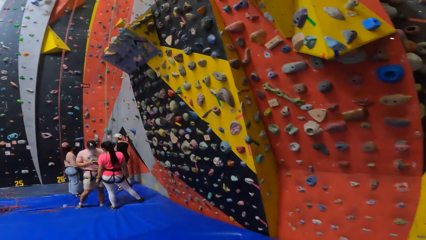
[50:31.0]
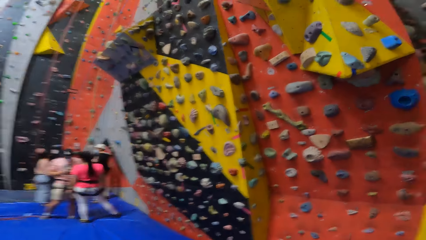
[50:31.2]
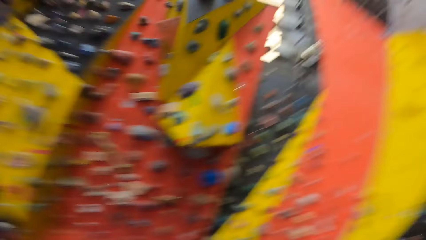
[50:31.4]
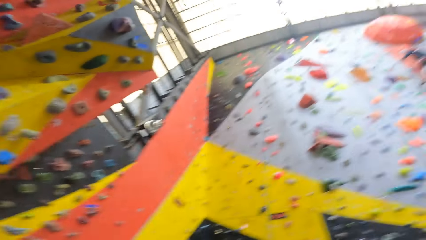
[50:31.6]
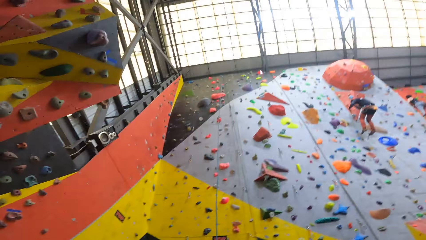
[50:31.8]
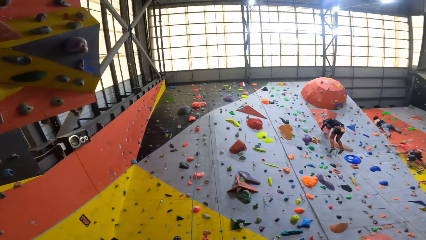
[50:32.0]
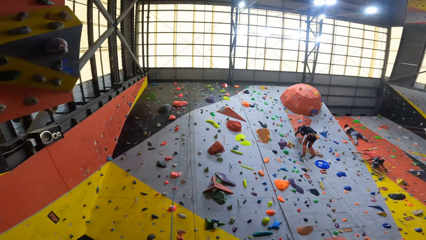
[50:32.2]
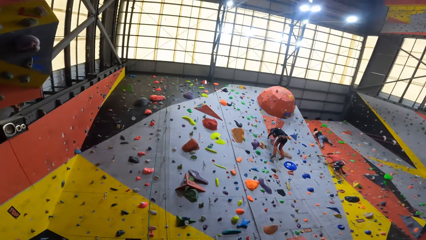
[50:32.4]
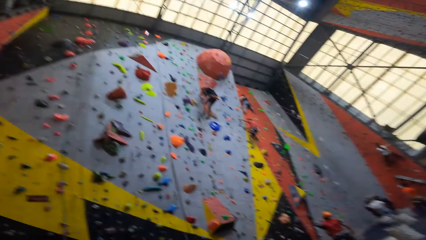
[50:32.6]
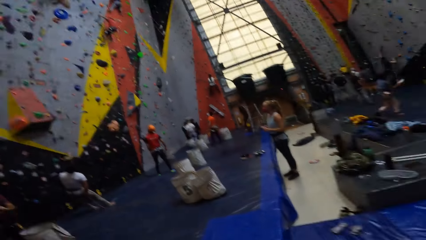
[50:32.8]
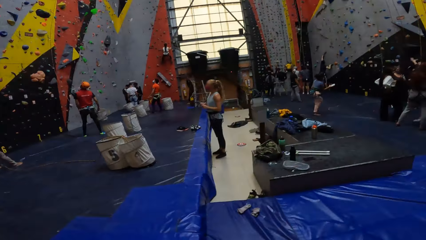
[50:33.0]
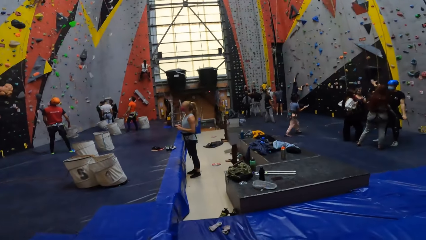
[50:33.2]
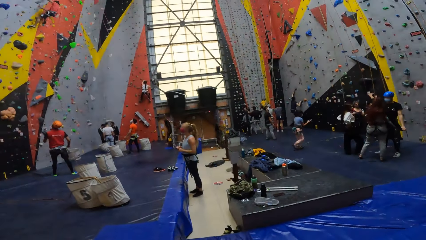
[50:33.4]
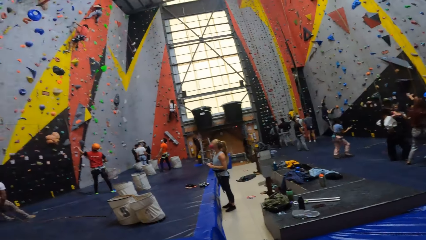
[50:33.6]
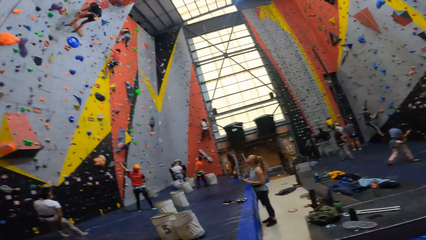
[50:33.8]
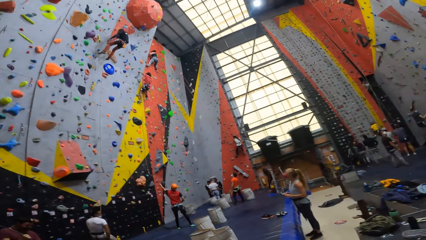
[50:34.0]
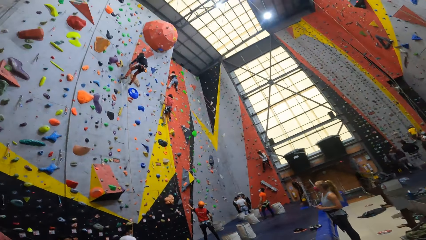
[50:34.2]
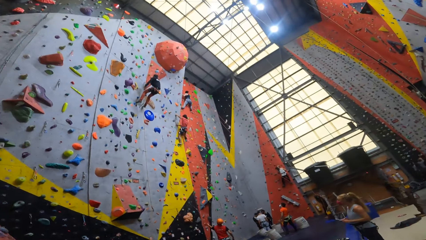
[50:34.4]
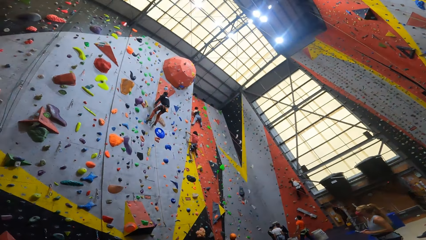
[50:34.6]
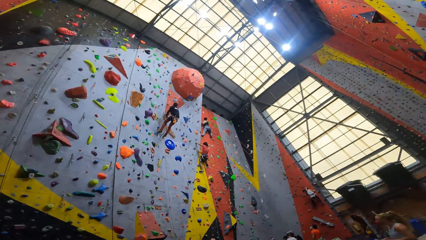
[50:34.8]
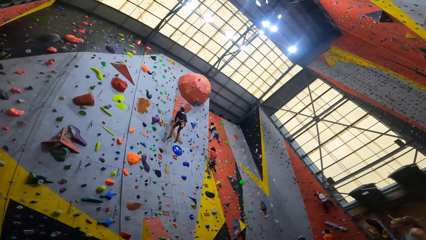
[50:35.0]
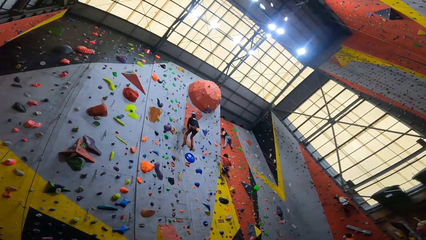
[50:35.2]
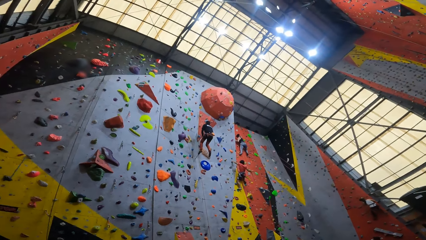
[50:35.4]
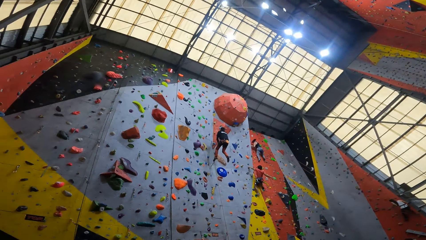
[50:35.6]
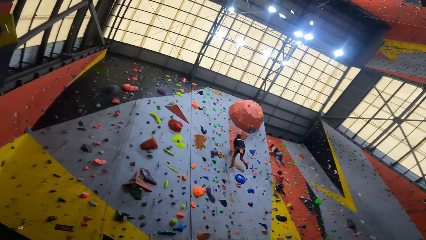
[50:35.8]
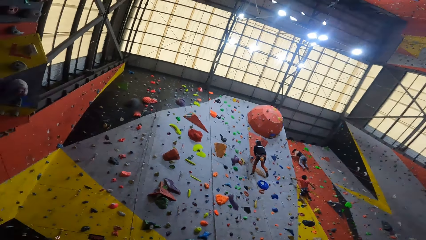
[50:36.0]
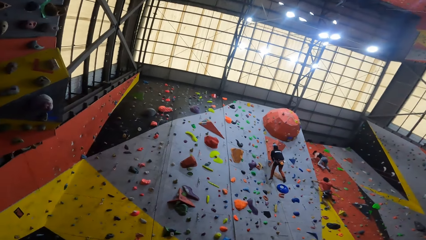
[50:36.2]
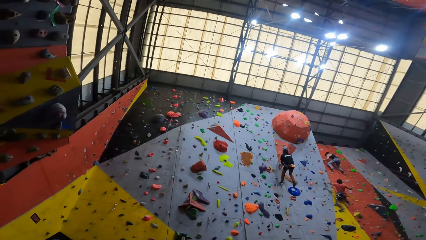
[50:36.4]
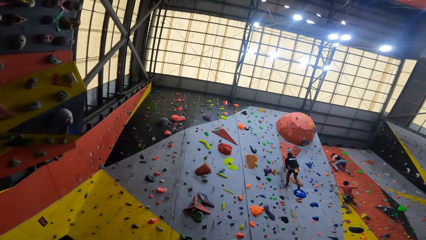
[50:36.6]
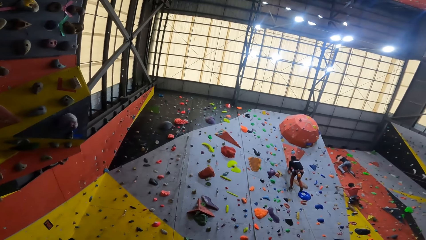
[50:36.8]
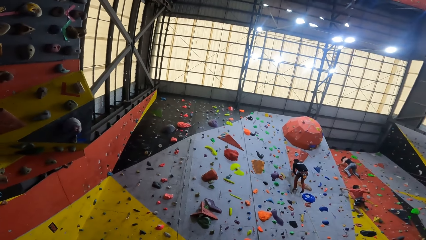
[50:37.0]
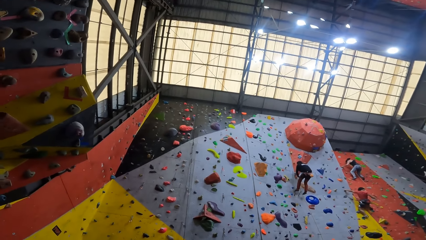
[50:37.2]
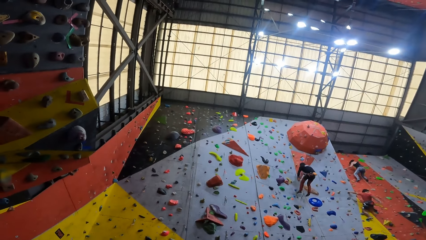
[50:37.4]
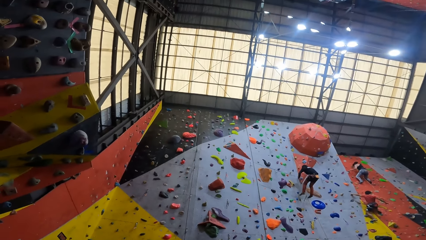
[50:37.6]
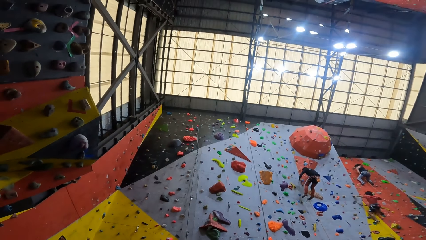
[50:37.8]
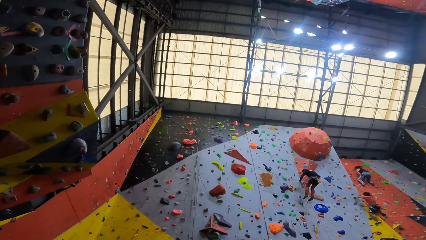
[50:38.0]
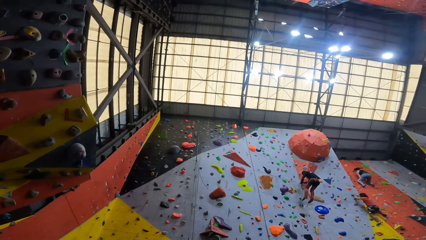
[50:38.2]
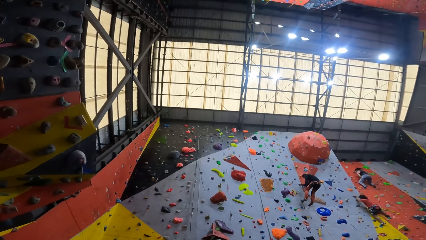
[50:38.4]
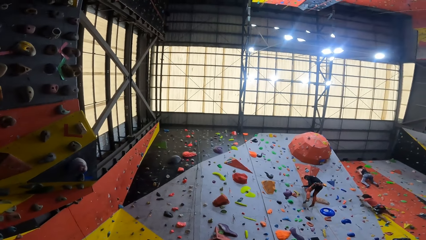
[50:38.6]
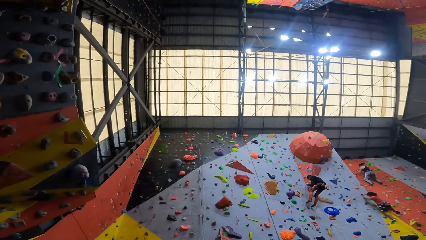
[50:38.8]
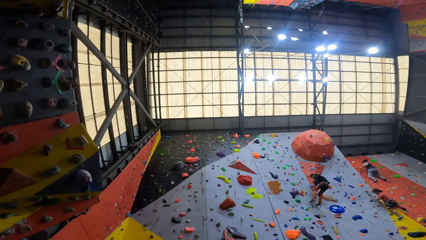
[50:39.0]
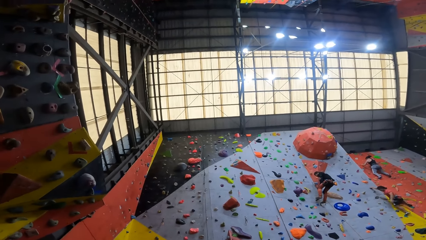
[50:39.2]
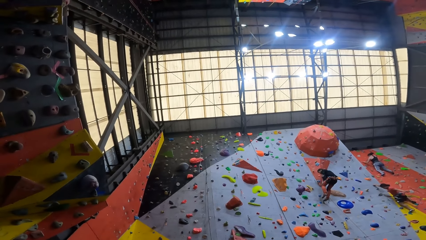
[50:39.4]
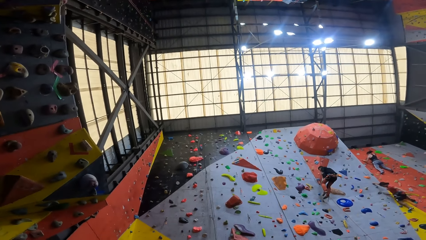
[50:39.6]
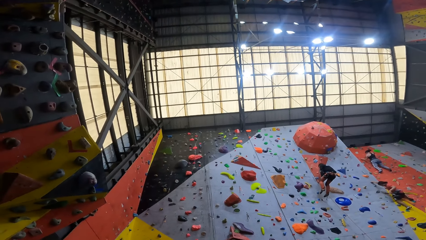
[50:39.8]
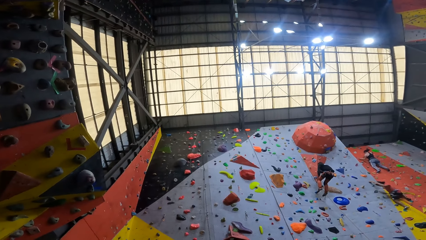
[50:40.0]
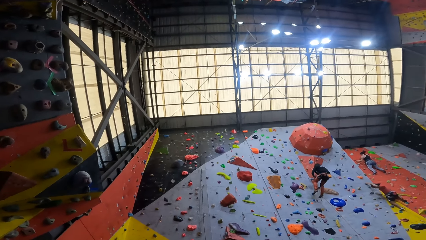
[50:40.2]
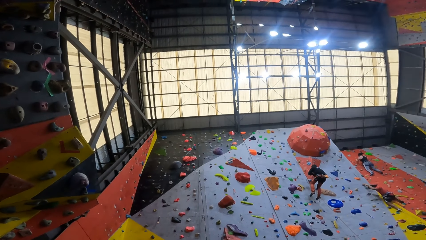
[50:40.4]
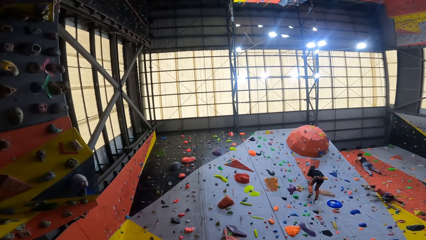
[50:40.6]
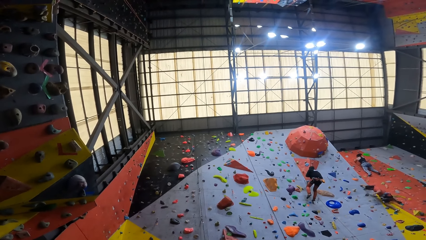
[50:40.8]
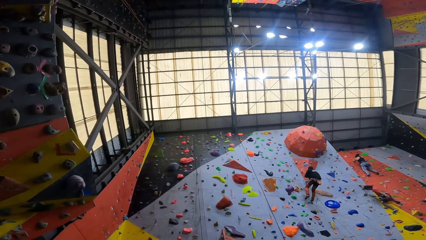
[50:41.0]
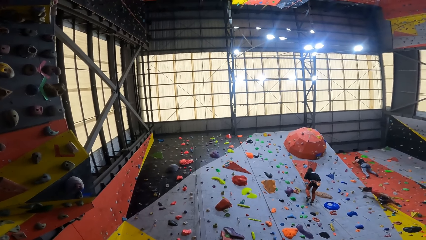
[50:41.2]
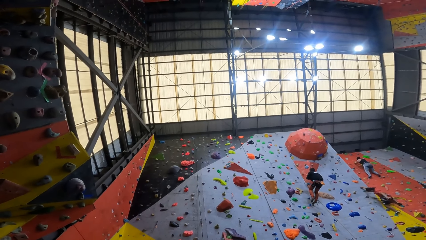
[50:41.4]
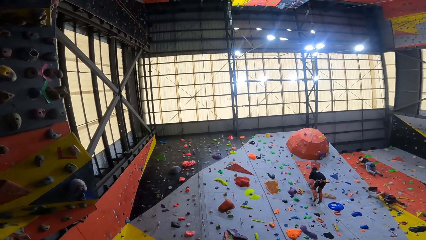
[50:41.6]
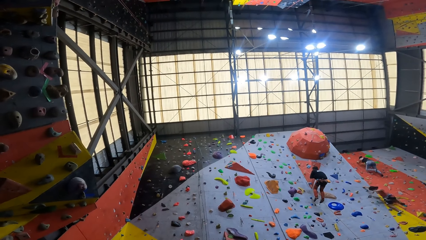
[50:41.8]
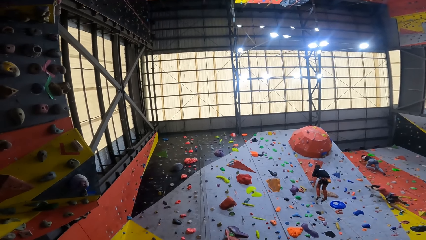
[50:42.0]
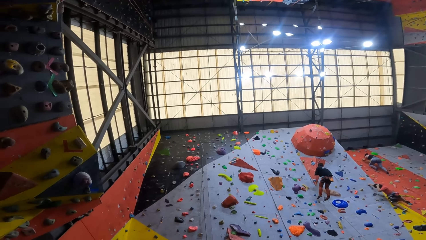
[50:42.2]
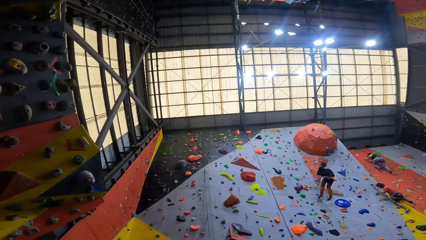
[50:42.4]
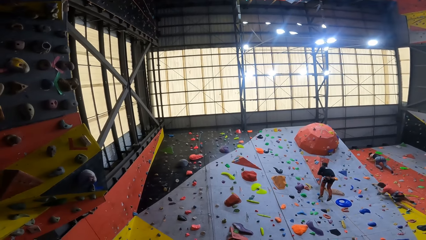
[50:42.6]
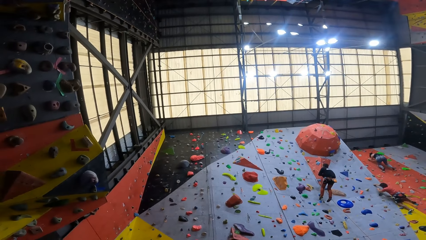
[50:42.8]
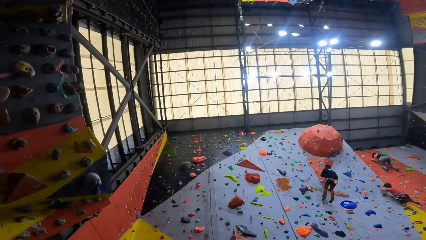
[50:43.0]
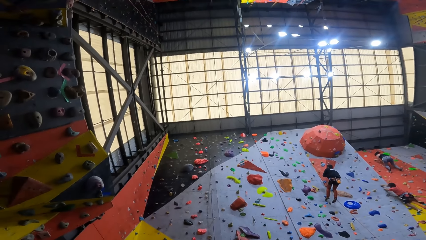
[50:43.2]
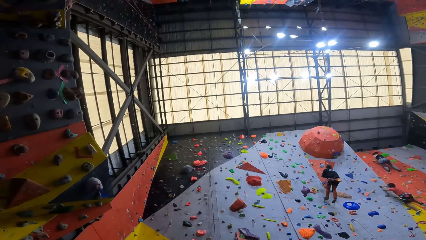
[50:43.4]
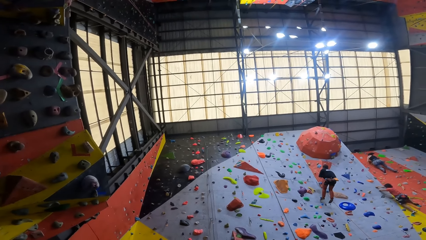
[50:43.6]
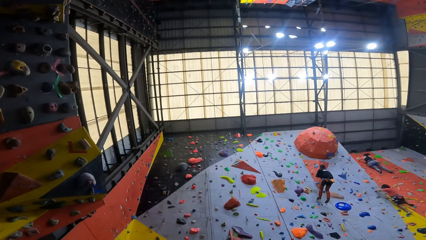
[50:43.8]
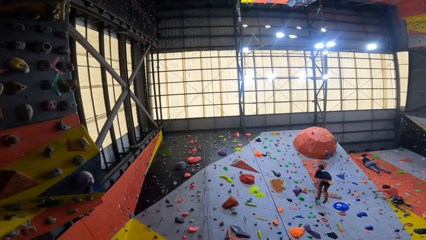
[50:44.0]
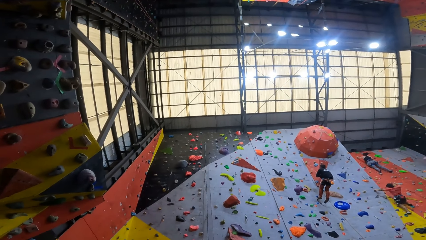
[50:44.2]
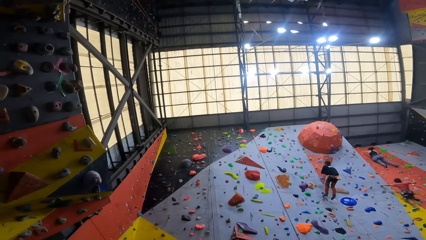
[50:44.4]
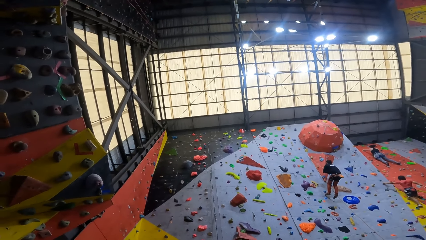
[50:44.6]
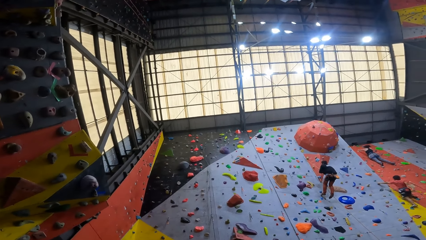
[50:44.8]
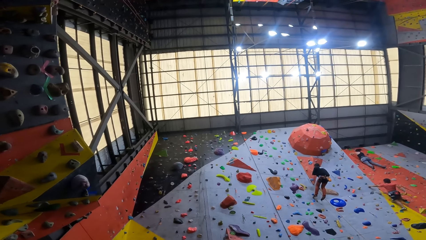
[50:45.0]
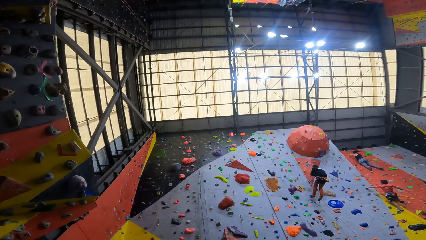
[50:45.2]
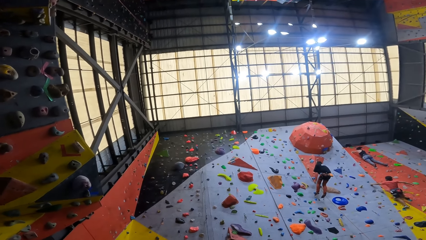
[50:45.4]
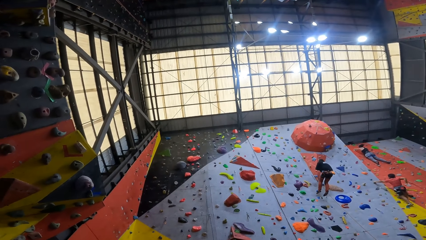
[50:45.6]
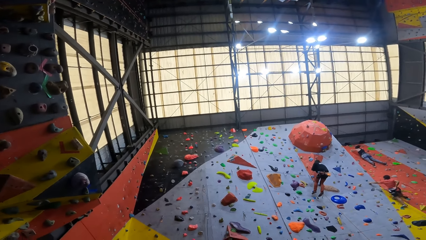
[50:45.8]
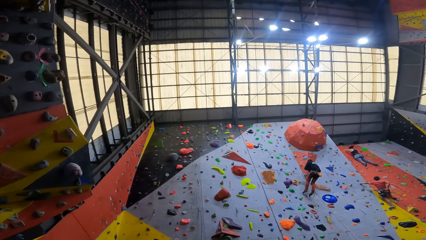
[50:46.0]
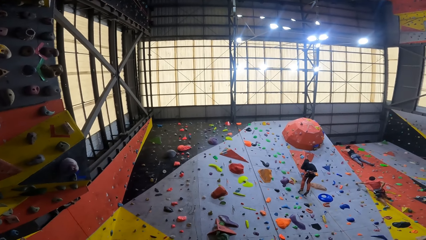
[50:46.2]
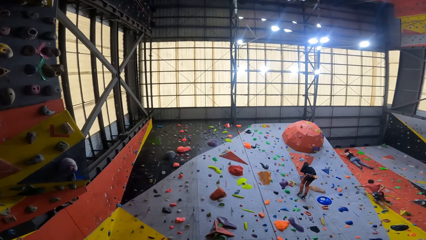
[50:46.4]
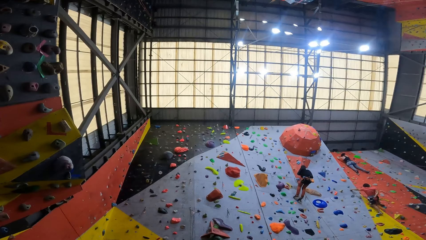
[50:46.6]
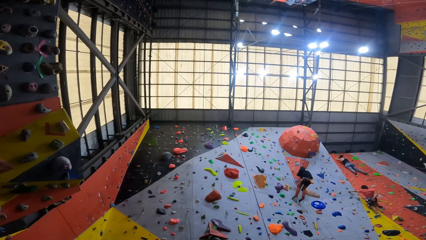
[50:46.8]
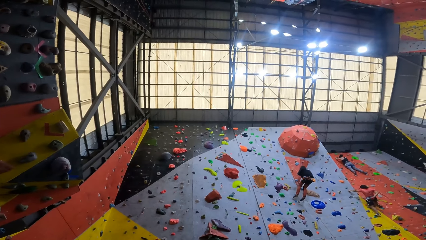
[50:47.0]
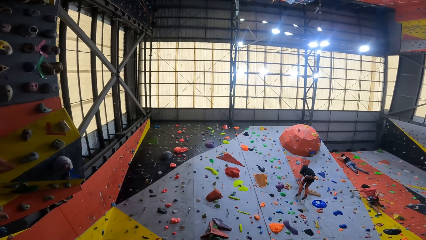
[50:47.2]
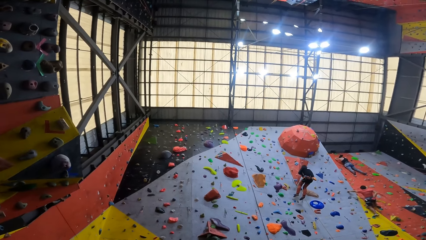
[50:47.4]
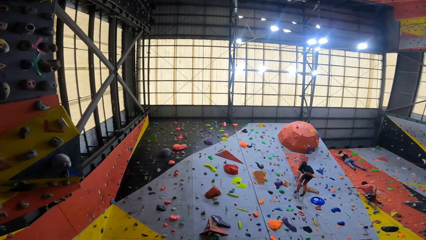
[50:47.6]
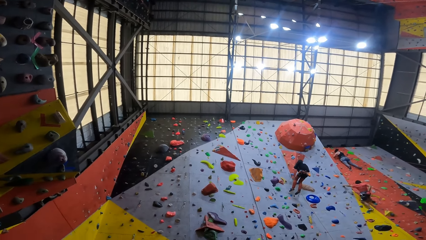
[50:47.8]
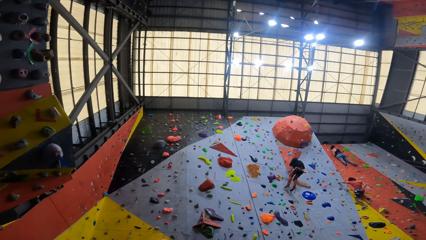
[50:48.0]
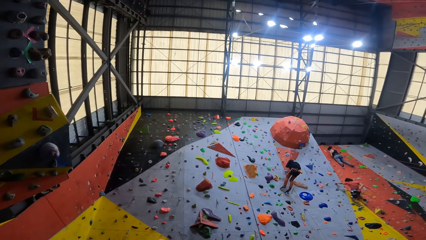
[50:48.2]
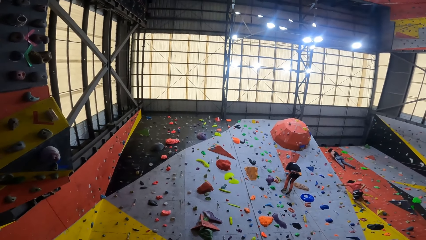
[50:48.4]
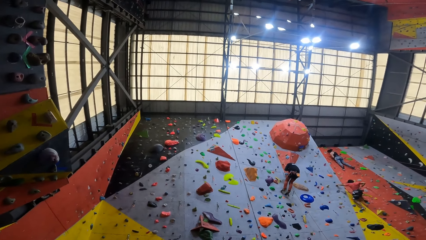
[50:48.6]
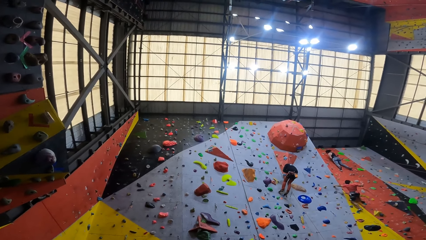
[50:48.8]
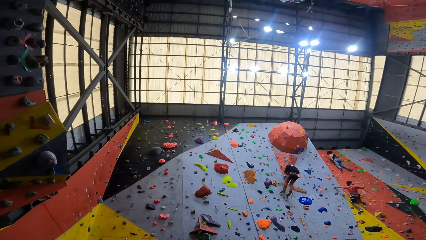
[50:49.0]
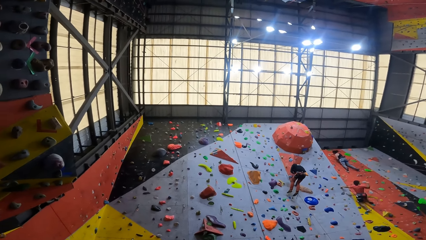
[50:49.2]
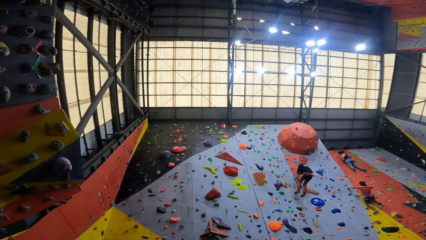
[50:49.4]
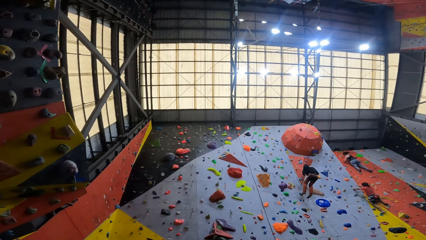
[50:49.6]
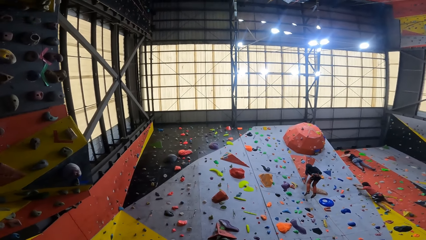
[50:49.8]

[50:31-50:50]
The camera wearer looks around. They look up the wall.
